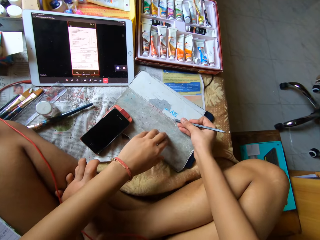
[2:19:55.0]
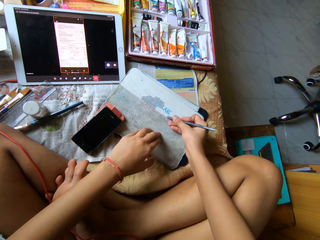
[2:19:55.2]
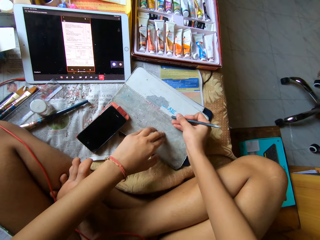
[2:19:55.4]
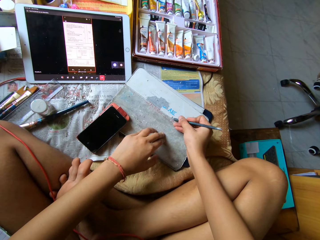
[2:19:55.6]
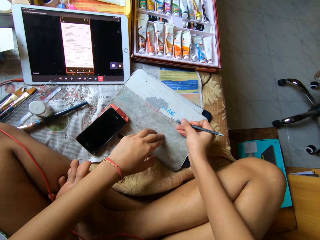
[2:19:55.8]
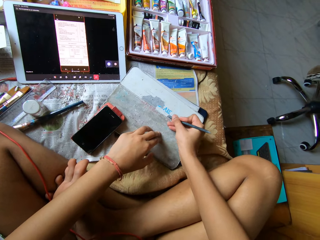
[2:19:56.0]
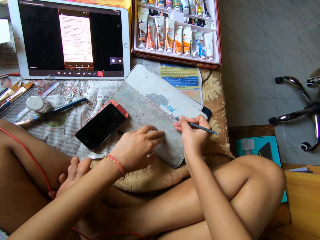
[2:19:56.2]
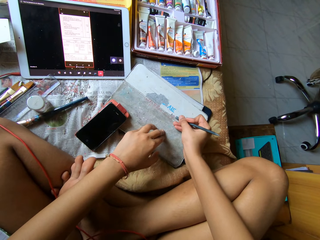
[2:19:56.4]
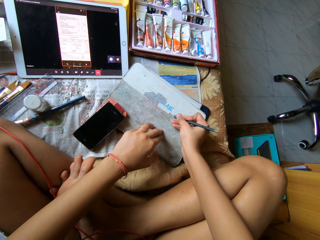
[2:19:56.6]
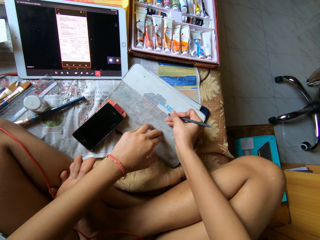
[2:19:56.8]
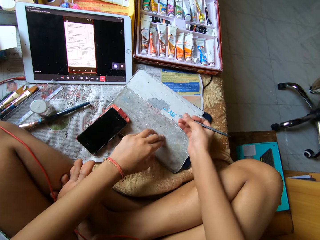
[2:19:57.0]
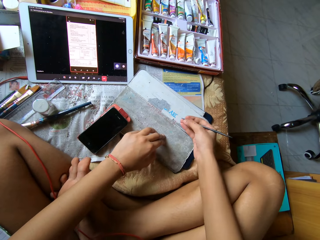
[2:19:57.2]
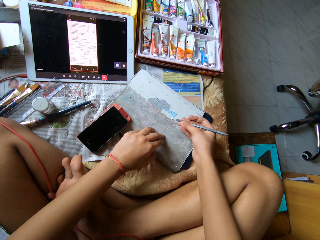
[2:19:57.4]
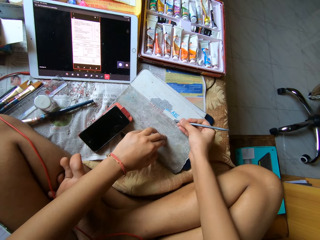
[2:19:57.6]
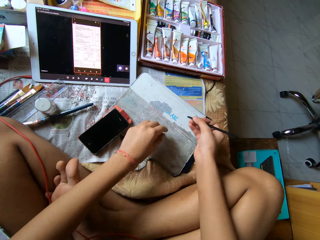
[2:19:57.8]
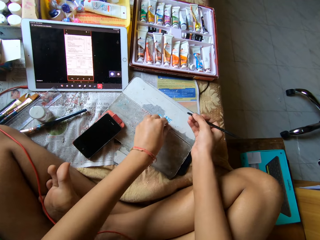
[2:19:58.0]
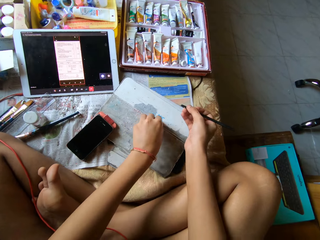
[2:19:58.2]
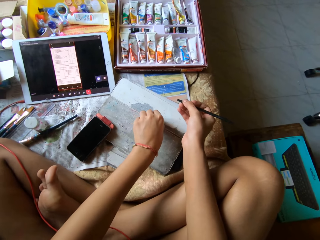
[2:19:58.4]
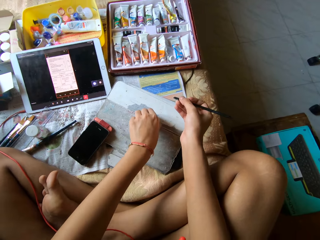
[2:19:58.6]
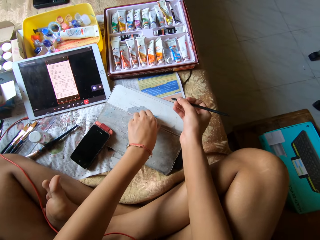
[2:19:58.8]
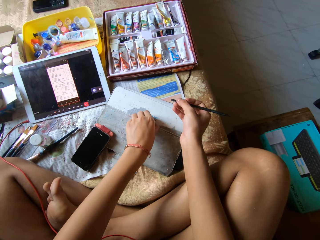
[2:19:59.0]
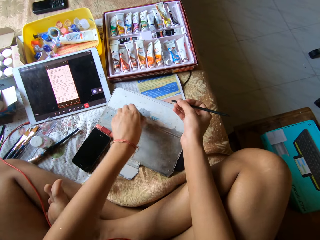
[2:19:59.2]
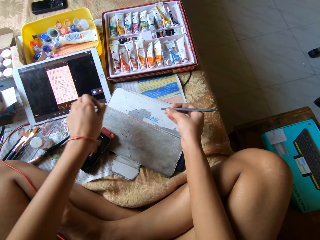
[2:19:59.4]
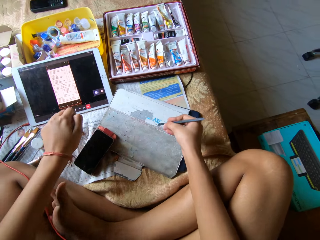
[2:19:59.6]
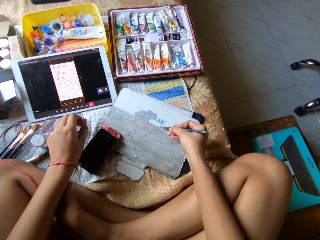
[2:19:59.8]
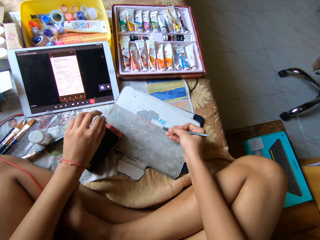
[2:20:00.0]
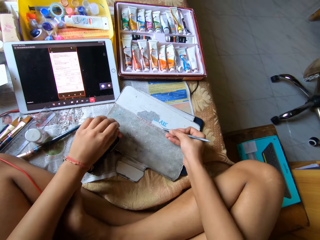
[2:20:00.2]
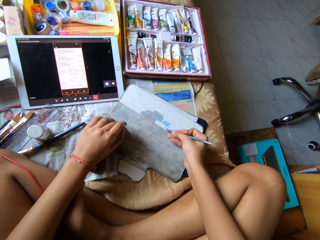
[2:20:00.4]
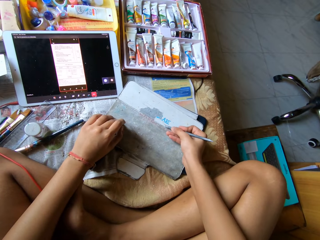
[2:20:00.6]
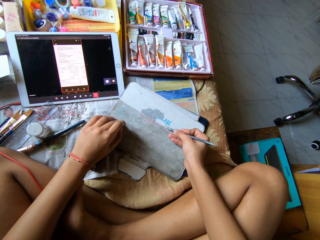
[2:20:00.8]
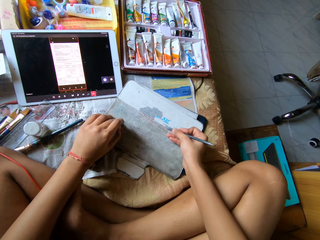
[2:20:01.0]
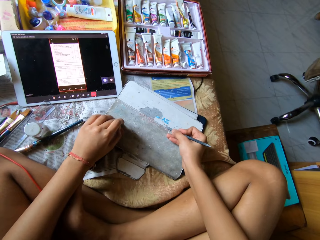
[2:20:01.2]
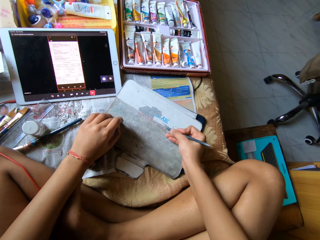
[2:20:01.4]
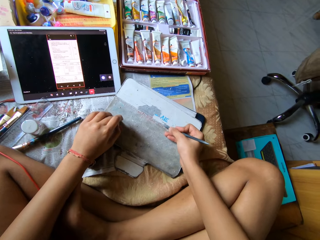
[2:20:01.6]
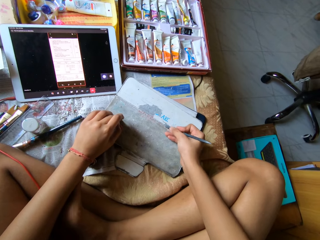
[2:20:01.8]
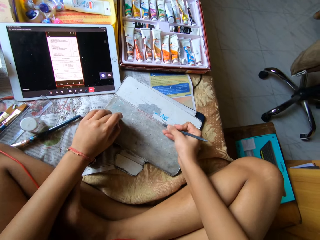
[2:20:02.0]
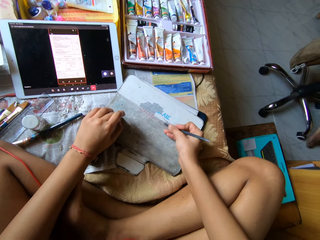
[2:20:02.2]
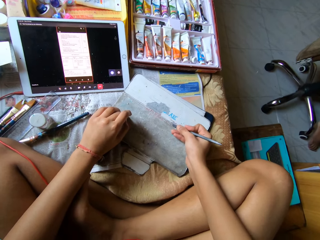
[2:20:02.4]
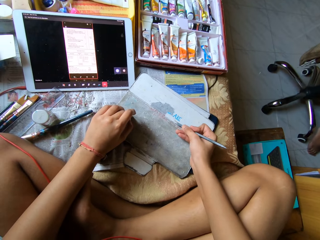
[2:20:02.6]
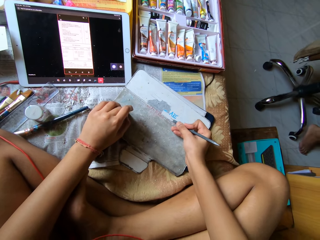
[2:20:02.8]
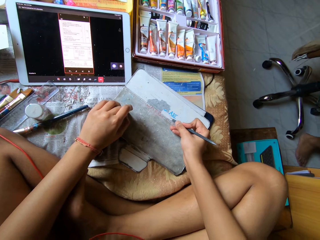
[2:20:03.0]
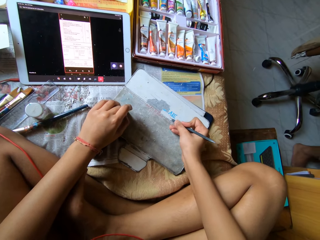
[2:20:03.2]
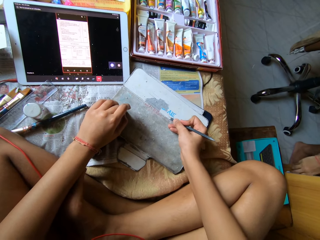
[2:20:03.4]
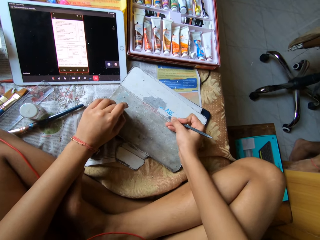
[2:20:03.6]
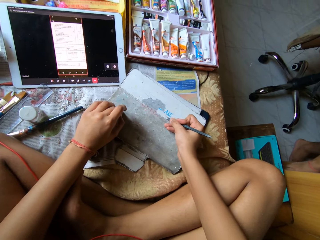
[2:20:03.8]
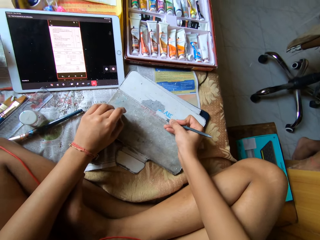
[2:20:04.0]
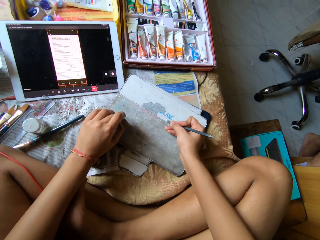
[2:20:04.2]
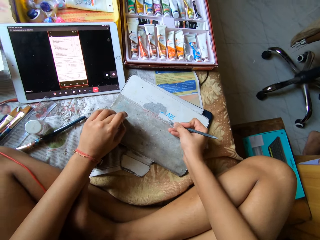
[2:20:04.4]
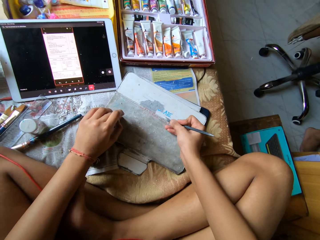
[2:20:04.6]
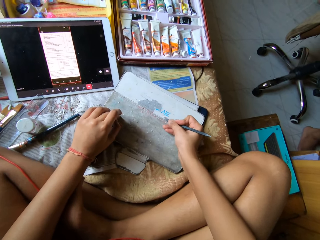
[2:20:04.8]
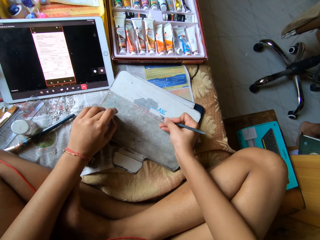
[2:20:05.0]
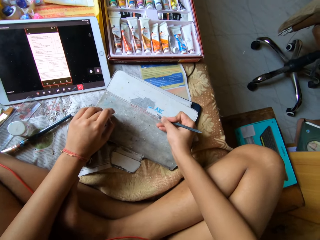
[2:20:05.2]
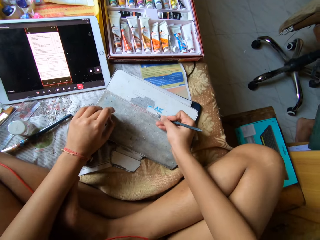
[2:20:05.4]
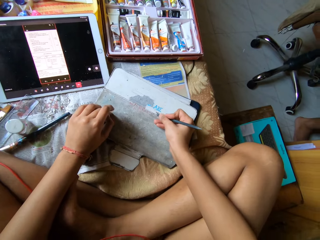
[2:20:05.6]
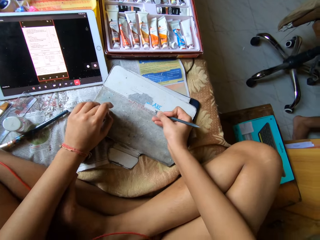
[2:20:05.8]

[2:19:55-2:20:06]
The camera wearer touches the tablet cover with her left hand. She peels the skin of the tablet cover with the metal scraper in her right hand. She picks a peeled particle on the tablet cover with her left hand. She peels off the outer layer of the tablet cover with her left hand. She drops the peeled particle on a bed with her left hand. She peels the skin of the tablet cover with the metal scraper in her right hand. She touches the phone on the bed with her left hand.

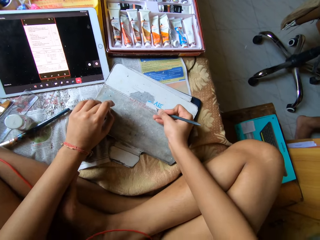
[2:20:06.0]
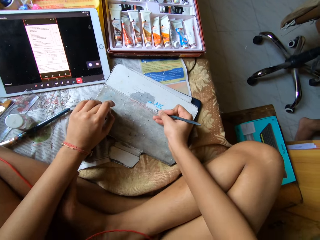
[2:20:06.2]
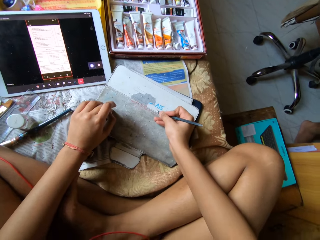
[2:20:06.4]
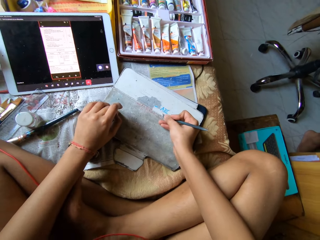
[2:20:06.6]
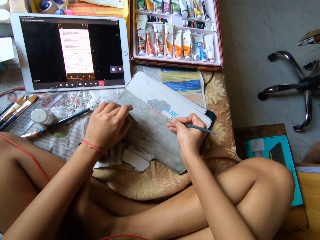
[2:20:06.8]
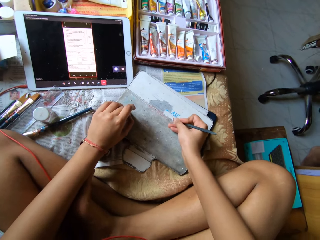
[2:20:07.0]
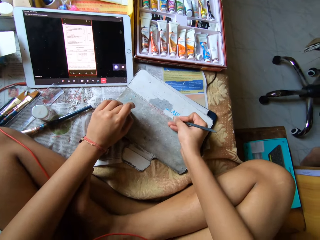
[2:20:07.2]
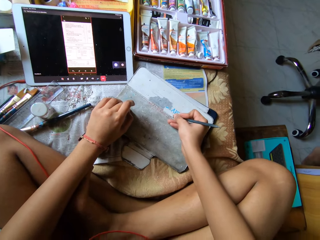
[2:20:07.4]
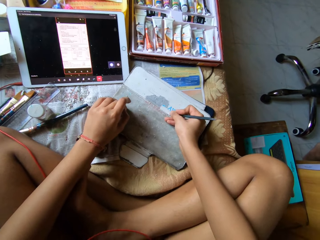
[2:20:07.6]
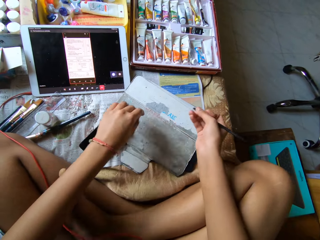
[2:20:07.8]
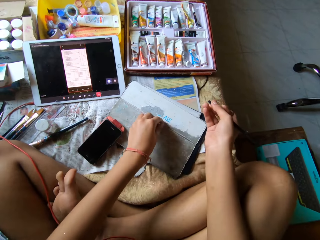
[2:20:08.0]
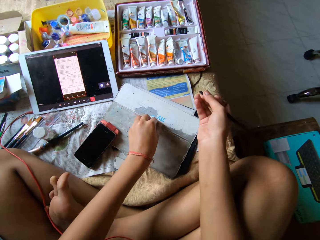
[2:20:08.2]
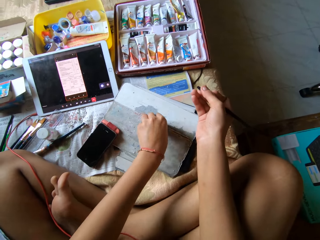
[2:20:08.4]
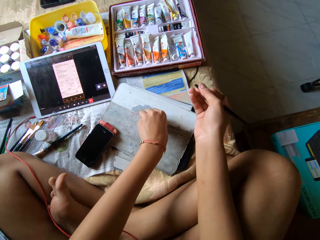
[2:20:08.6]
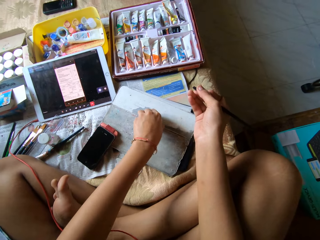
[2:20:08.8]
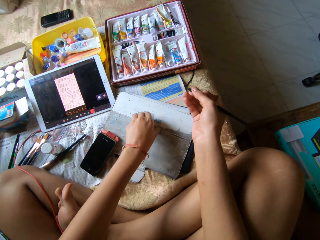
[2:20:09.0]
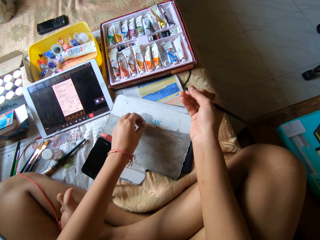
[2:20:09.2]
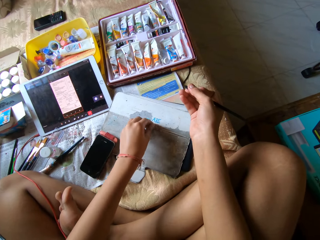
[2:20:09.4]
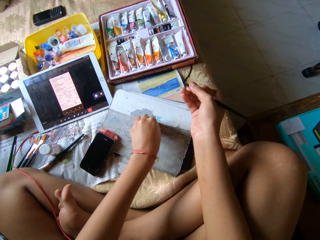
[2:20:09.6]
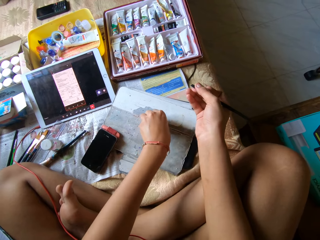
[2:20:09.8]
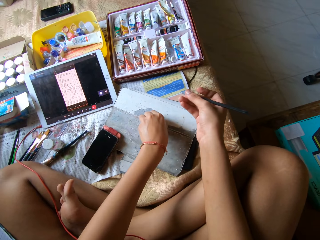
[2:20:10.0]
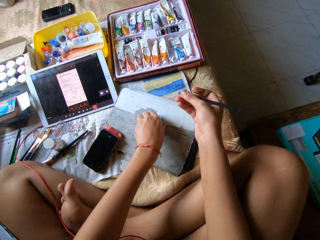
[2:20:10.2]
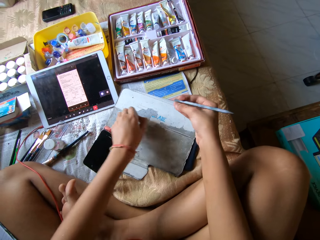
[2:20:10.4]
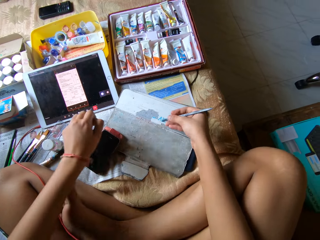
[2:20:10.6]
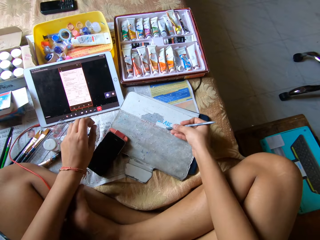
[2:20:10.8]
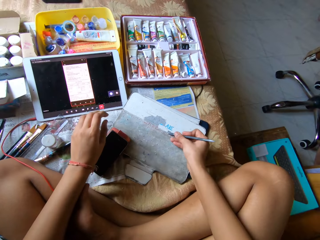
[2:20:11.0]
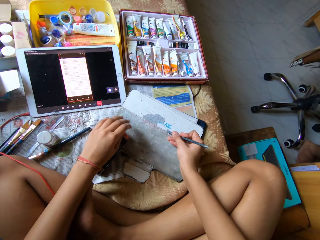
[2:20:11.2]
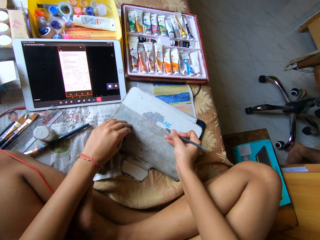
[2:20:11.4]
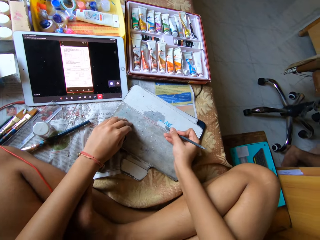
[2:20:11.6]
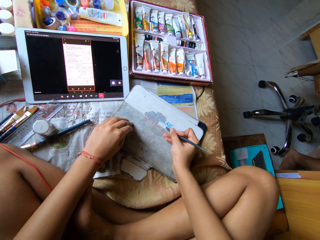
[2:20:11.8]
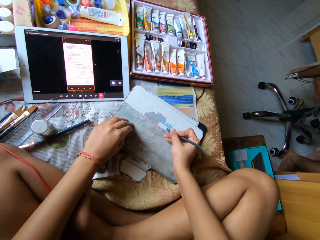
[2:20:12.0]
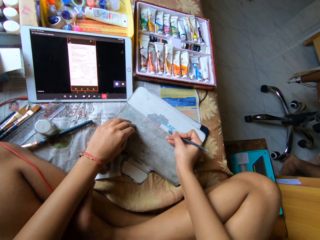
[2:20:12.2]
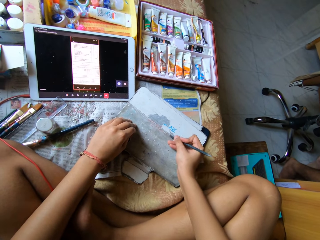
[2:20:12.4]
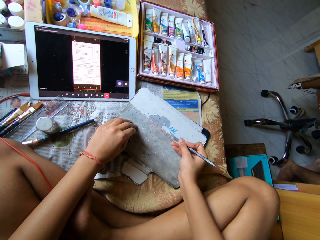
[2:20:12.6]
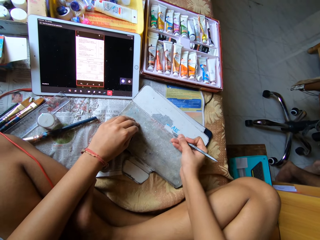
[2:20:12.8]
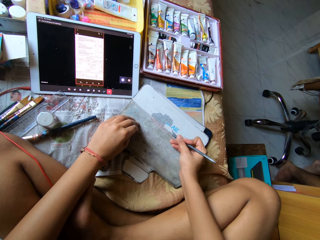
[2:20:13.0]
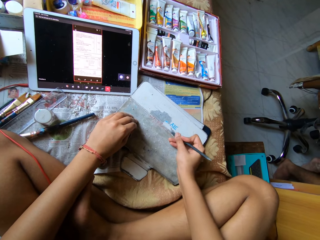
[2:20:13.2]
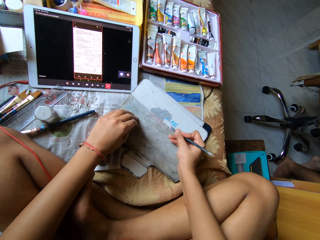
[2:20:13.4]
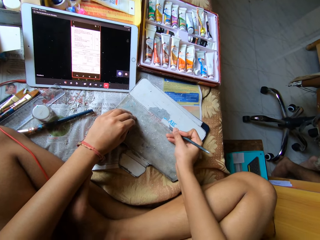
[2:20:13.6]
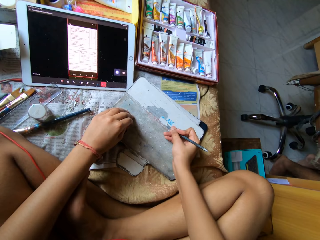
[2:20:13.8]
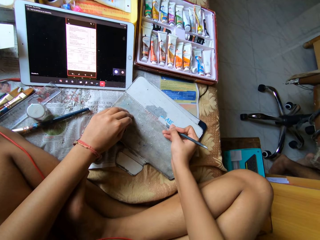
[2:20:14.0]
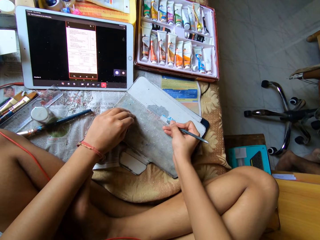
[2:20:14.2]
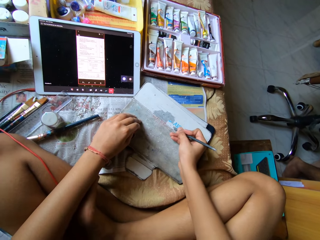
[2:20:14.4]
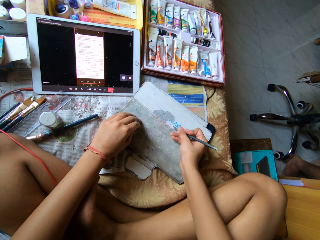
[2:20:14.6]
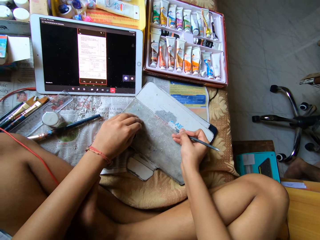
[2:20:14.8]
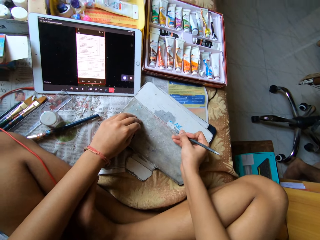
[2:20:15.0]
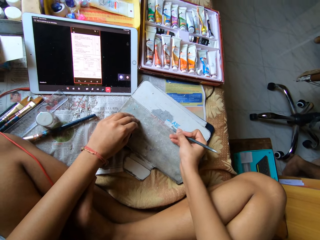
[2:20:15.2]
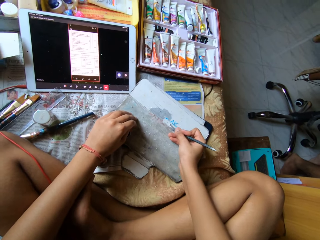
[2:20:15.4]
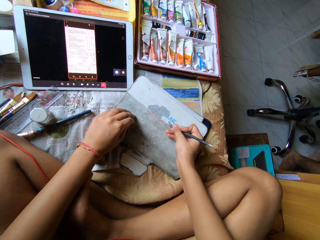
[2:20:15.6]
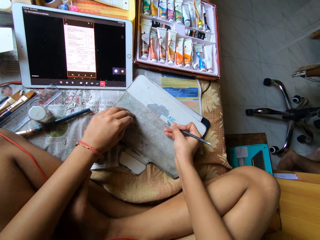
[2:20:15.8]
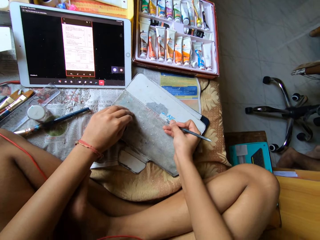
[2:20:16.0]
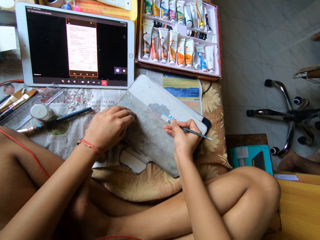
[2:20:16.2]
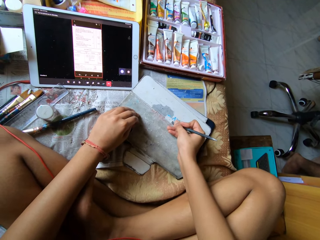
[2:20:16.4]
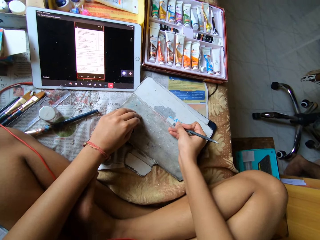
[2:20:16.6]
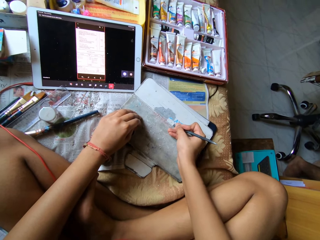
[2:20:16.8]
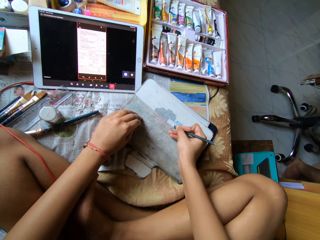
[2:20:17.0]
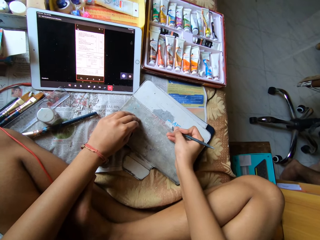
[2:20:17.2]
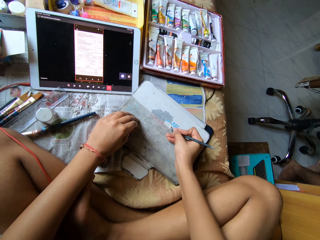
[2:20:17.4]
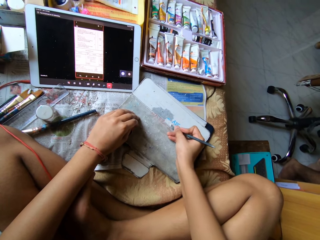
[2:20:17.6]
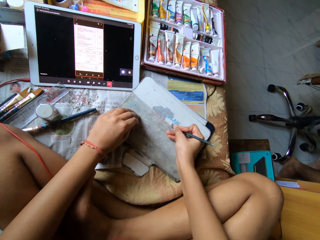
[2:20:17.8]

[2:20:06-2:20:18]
The camera wearer picks a peeled particle on the tablet cover with her left hand. She peels off the outer layer of the tablet cover with her left hand. She peels the skin of the tablet cover with the metal scraper in her right hand. She drops the peeled particle on the bed with her left hand.
